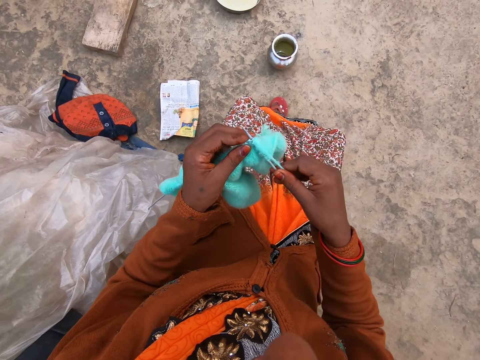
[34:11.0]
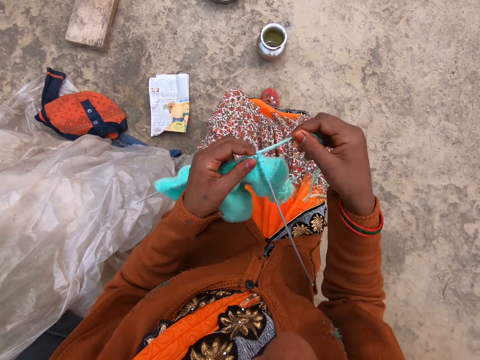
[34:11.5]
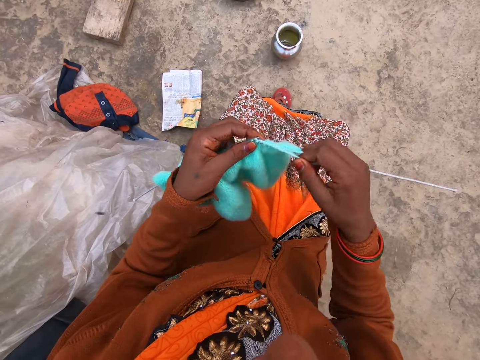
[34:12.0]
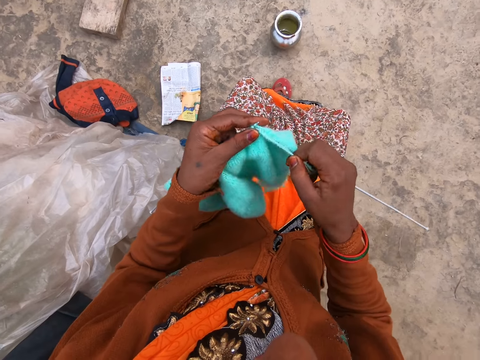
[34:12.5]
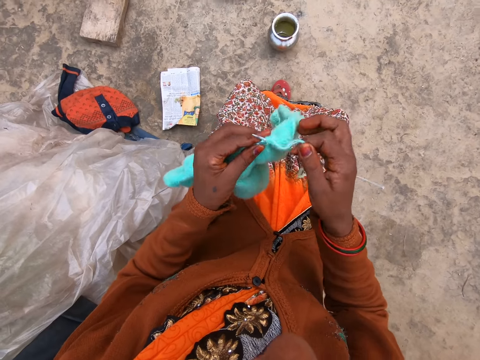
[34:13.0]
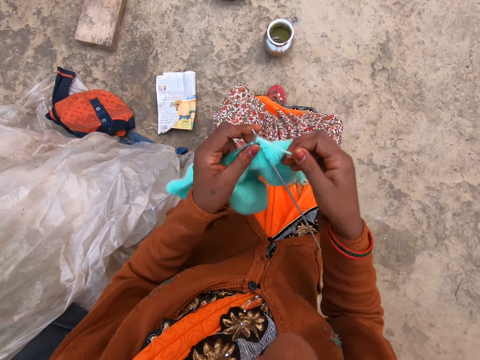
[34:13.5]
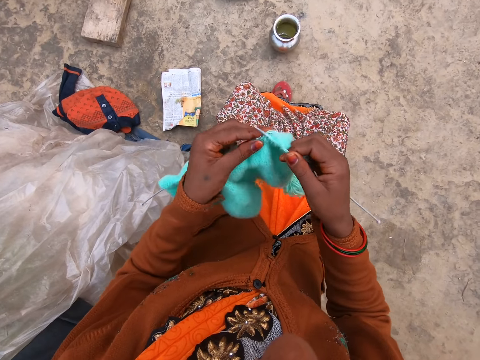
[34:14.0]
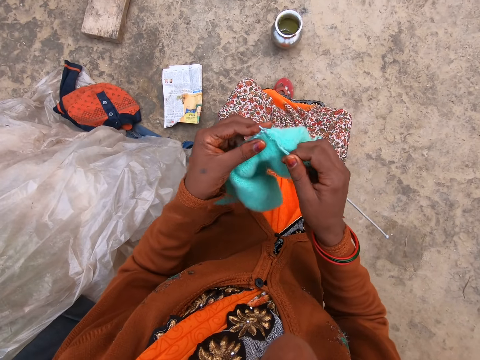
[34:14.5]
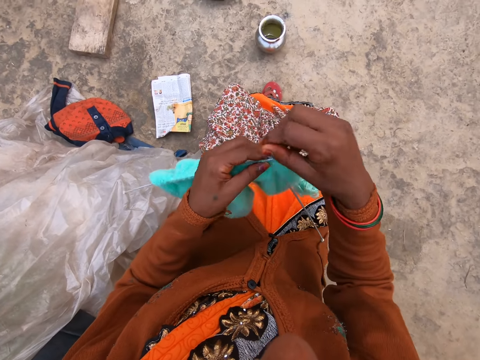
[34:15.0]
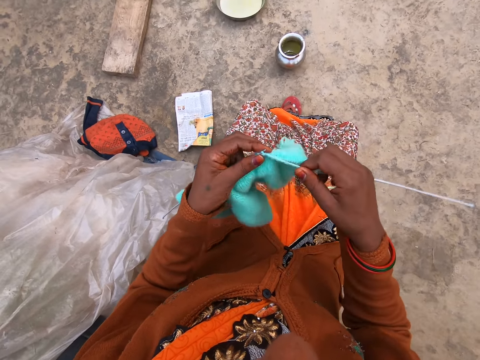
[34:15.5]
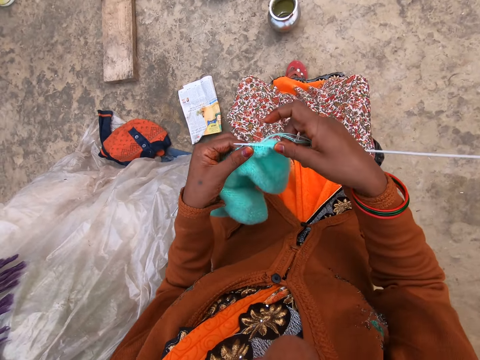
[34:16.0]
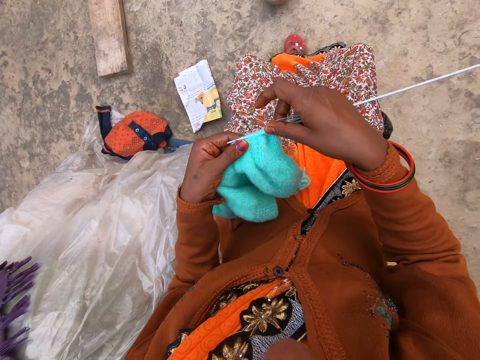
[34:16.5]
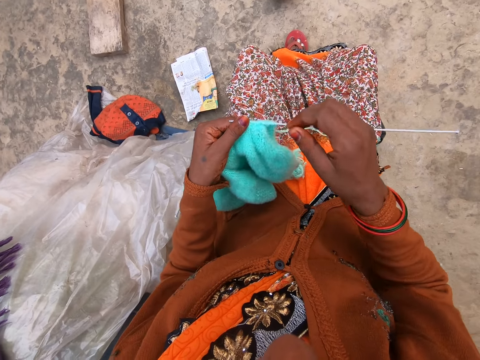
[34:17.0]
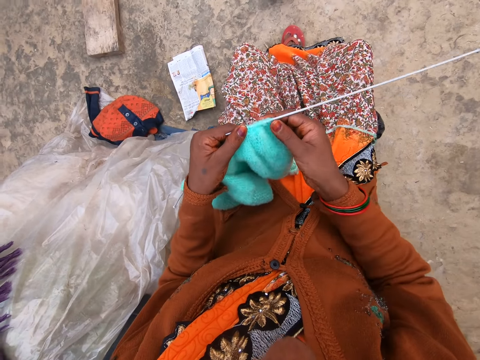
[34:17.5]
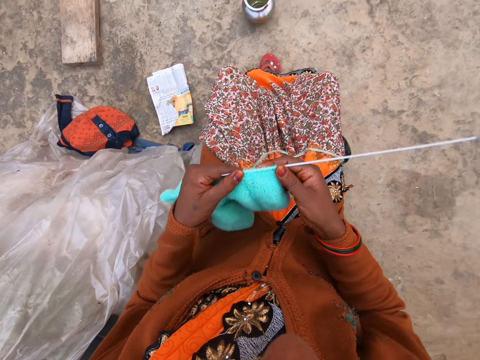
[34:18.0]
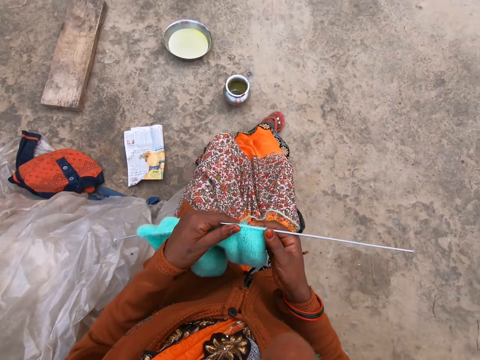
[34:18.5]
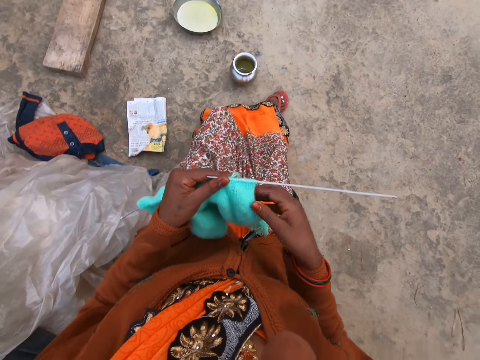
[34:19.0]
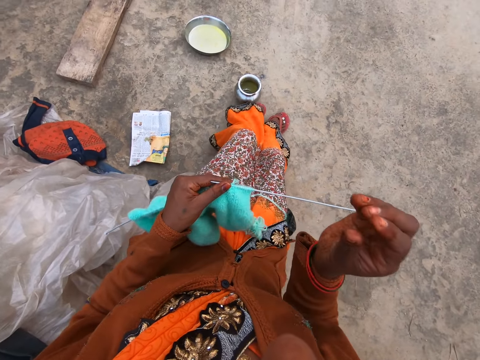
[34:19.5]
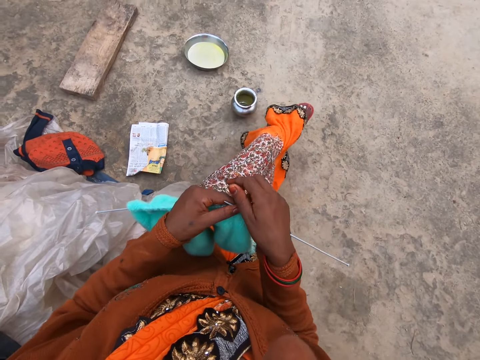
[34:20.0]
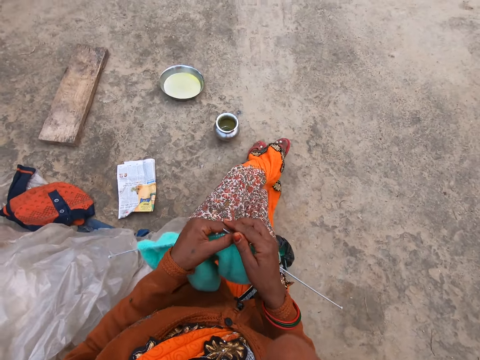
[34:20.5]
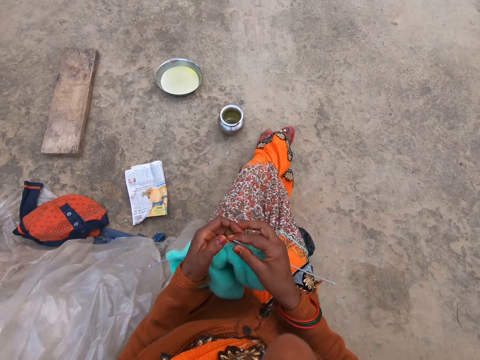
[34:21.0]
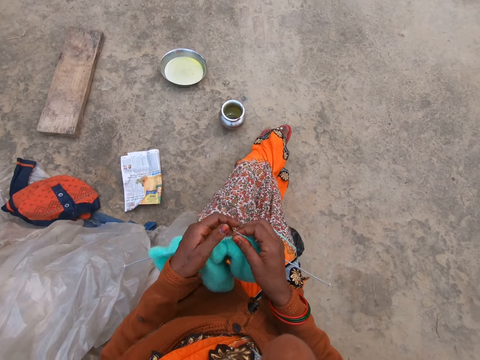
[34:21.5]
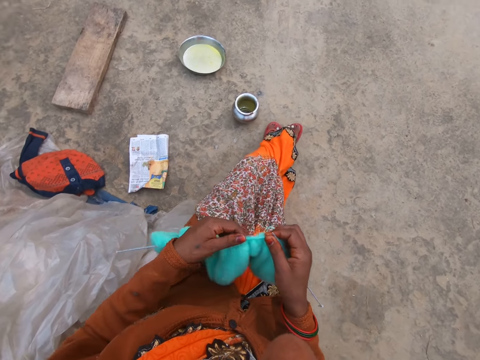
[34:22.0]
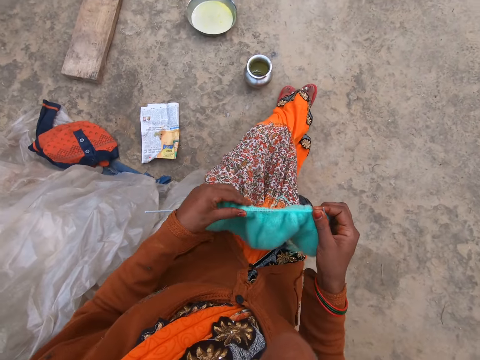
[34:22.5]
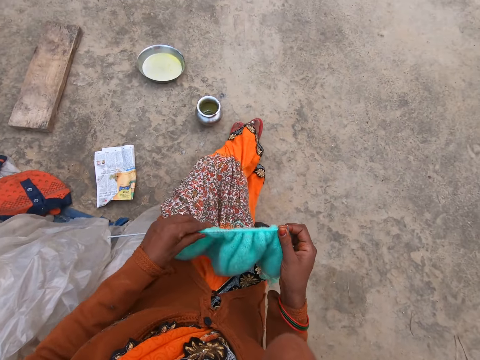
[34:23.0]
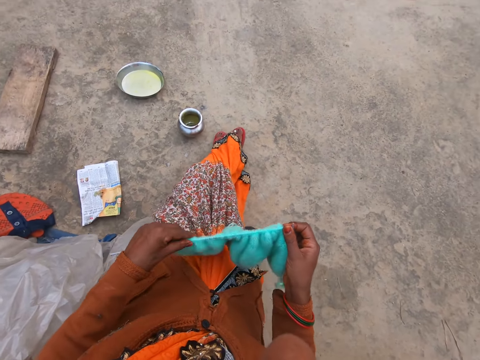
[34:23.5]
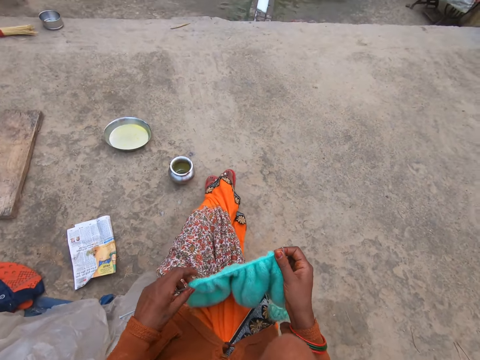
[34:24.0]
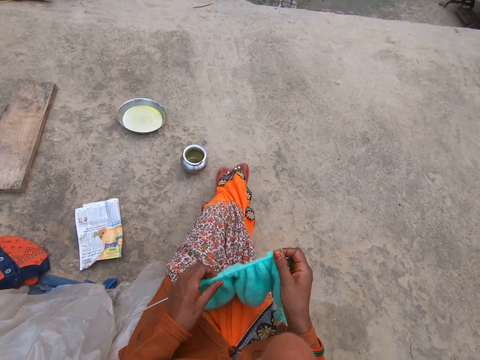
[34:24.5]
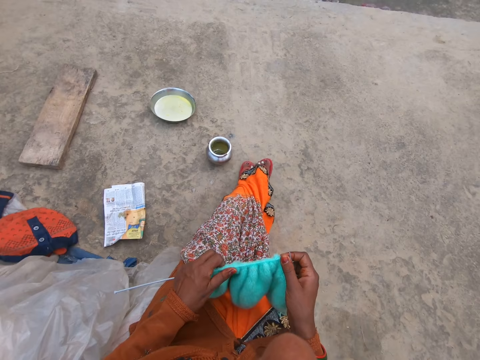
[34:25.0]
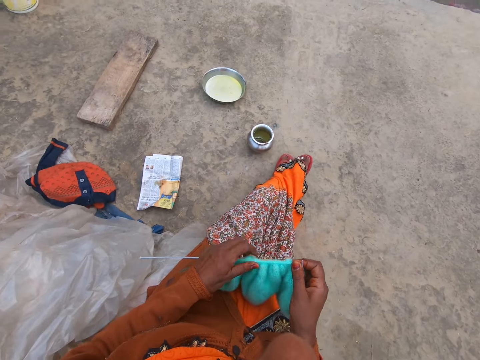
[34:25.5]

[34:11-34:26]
The camera wearer holds the knitted yarn and knitting pins with her left hand. She adjusts the knitted yarn on the knitting pin with her right hand. She holds the knitted yarn and knitting pins with her right hand. She pulls the knitted fabric. She adjusts the knitted yarn on the knitting pin with her left hand.

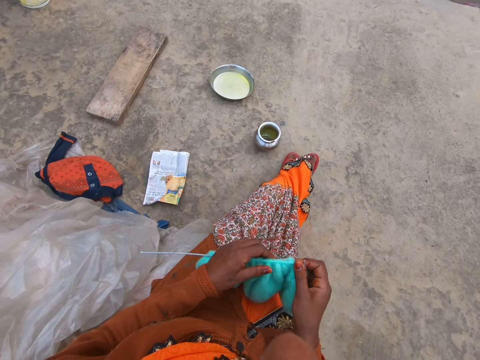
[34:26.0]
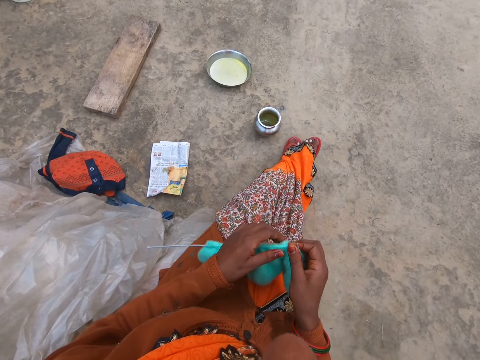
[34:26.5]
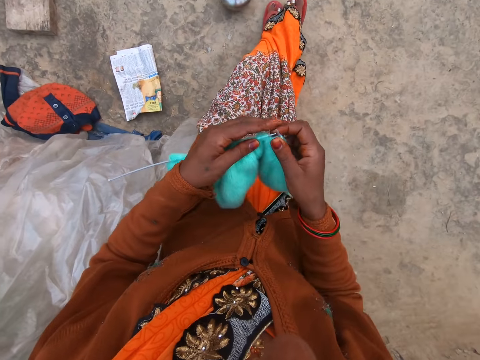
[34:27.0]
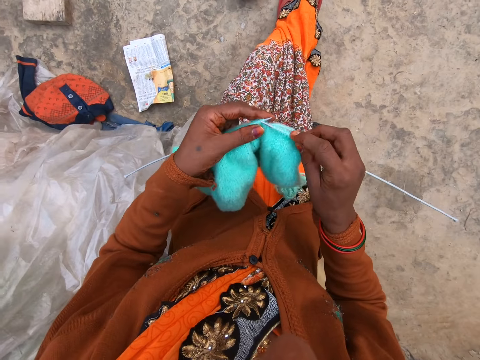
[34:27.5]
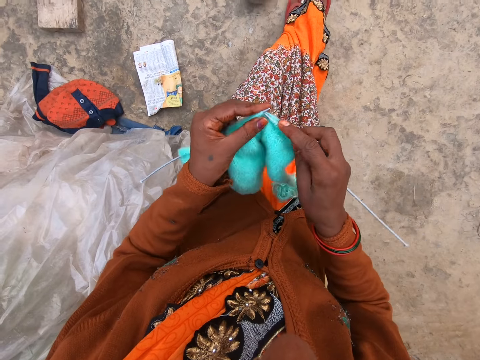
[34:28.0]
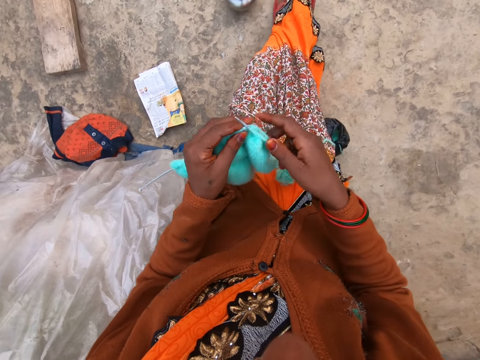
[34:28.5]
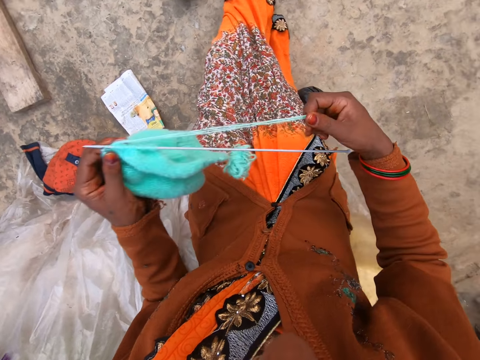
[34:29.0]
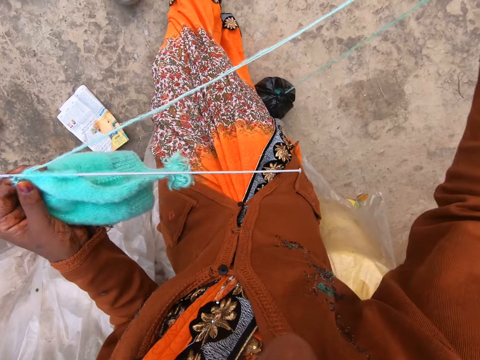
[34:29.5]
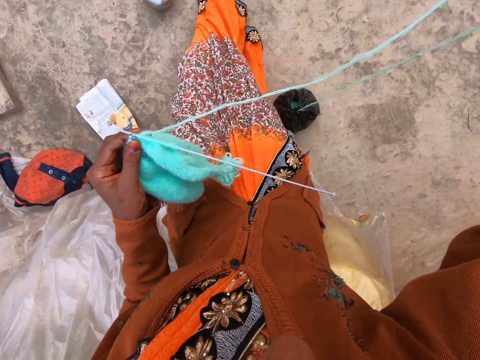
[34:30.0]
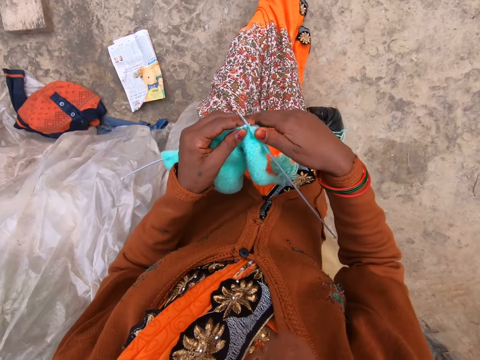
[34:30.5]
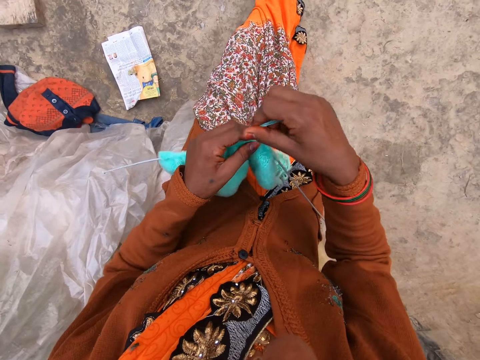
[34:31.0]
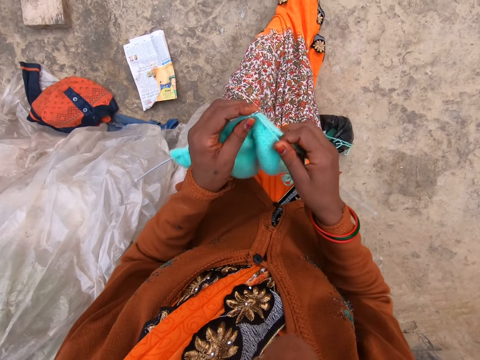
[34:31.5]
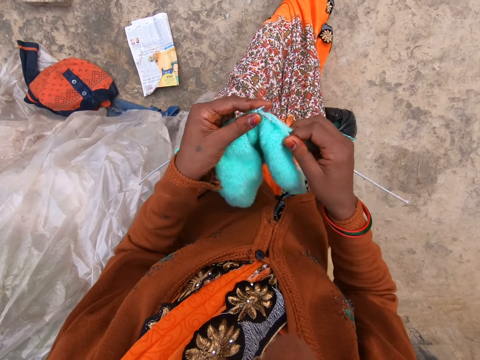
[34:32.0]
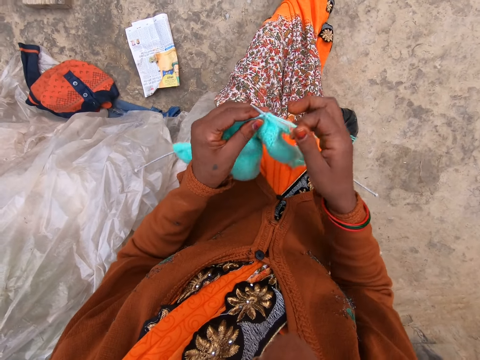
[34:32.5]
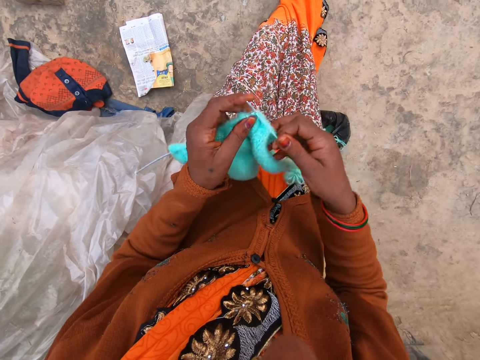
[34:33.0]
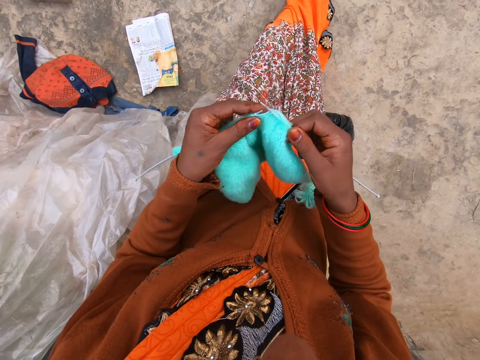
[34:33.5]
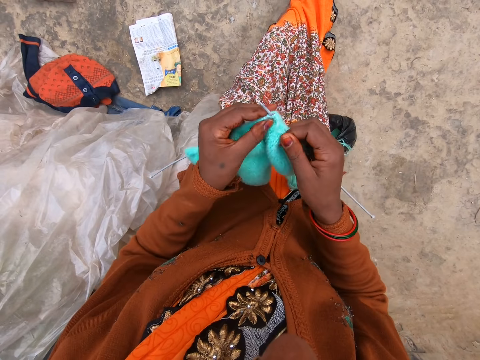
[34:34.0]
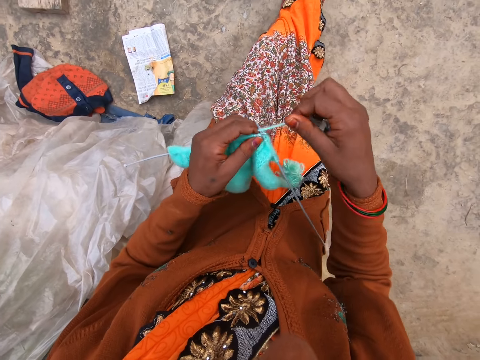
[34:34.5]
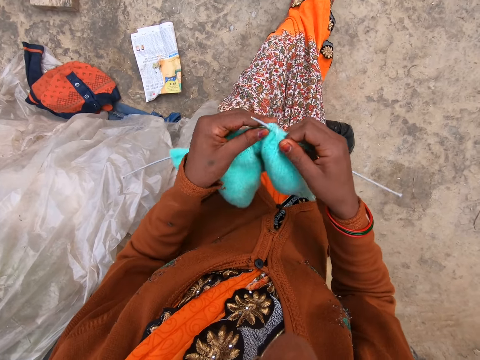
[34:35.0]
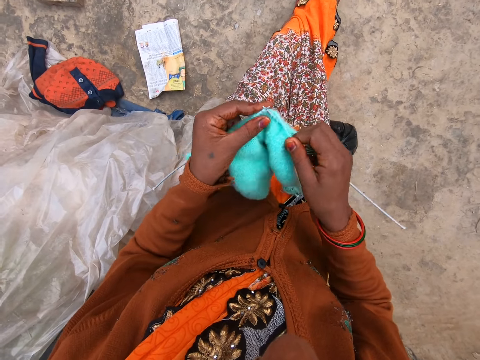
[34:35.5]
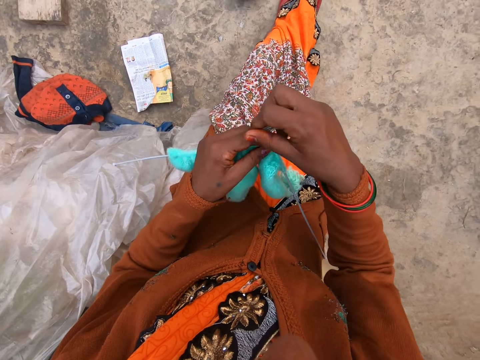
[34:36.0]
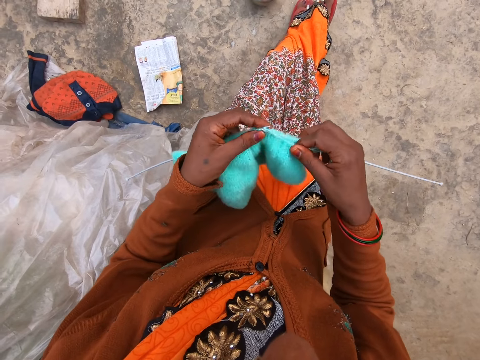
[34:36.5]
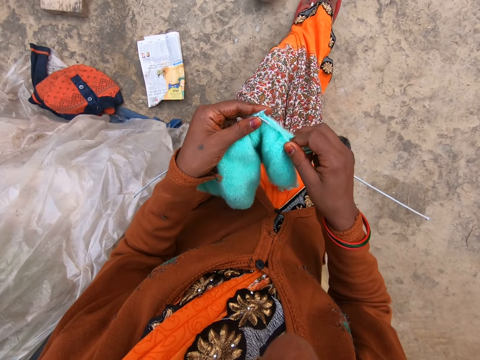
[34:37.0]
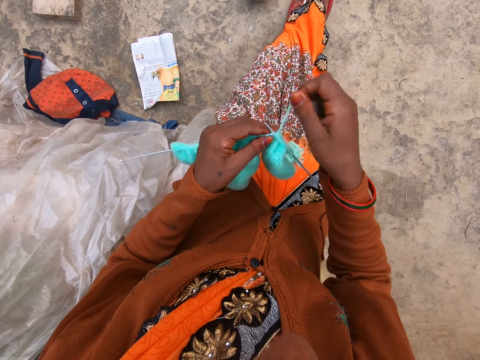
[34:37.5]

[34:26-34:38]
The camera wearer holds the knitted yarn and knitting pins with her left hand. She pulls the string of yarn with her right hand. She knits the yarn with two knitting pins in both hands.
